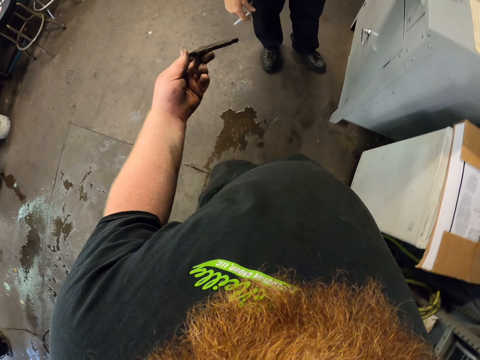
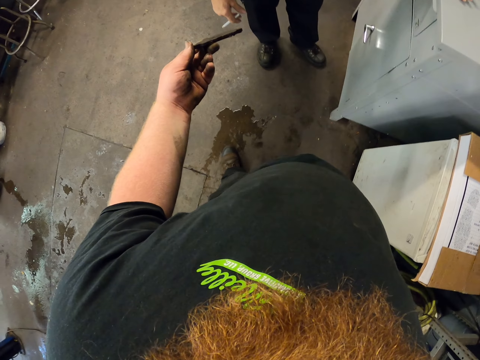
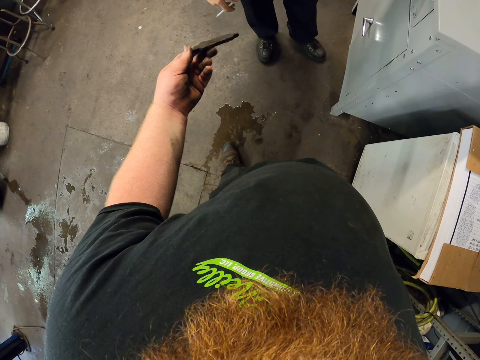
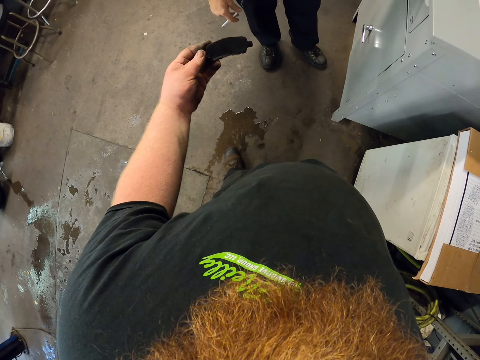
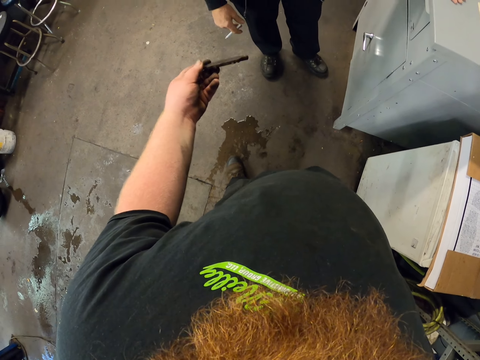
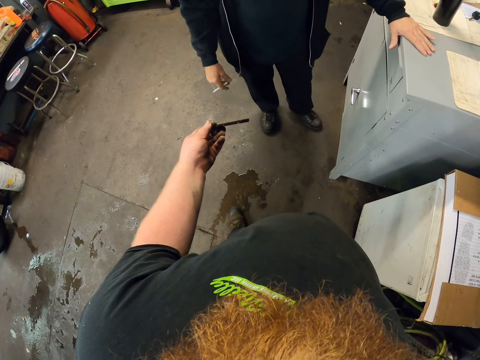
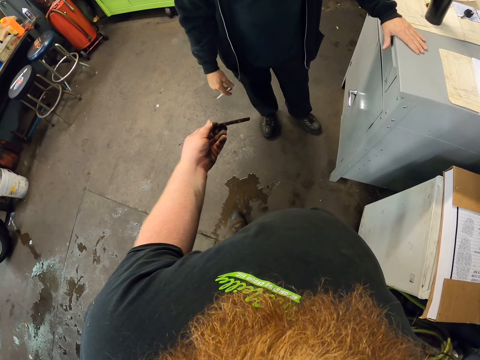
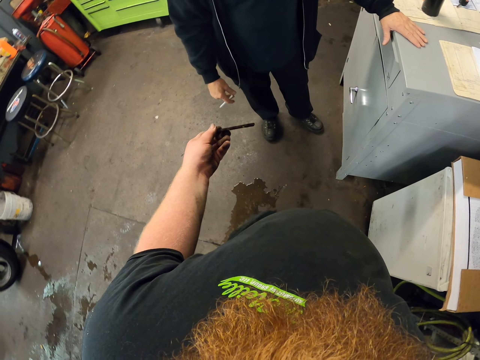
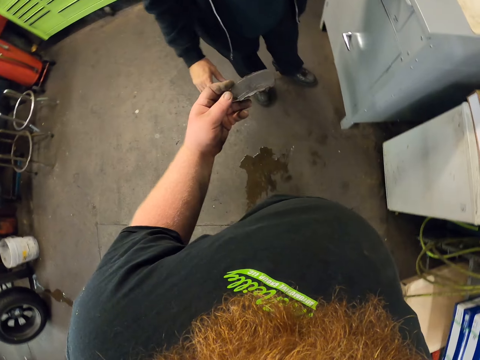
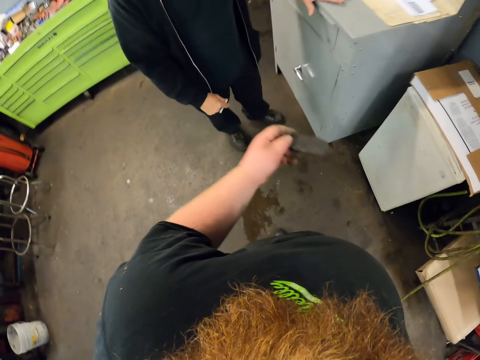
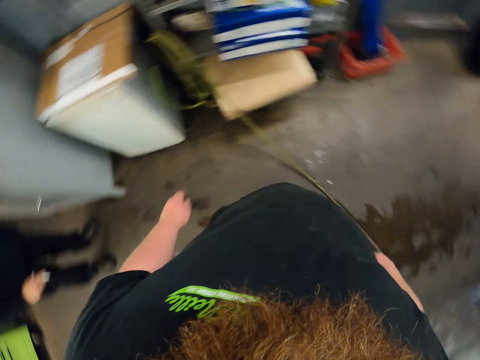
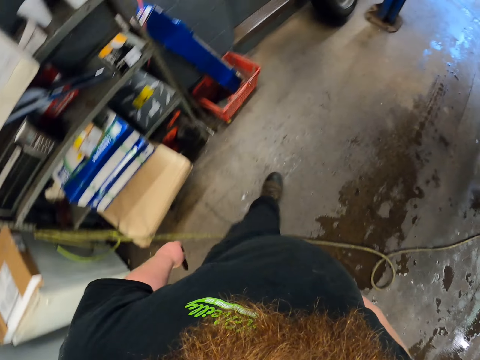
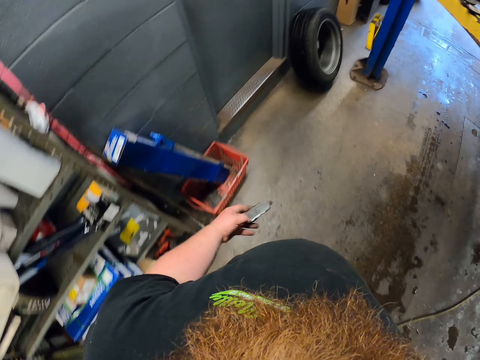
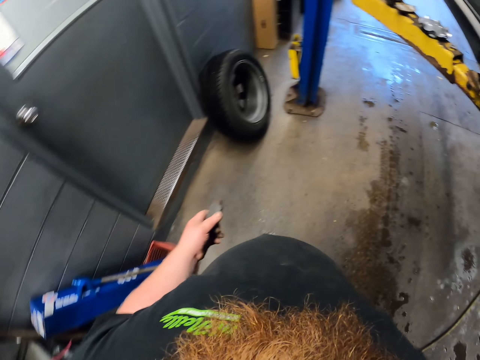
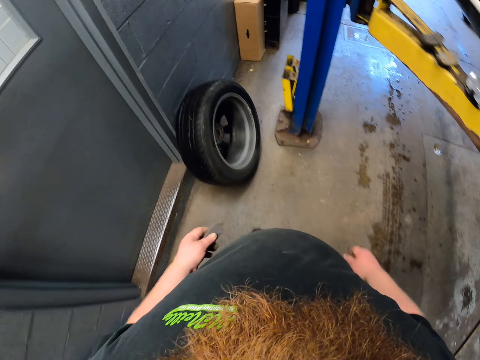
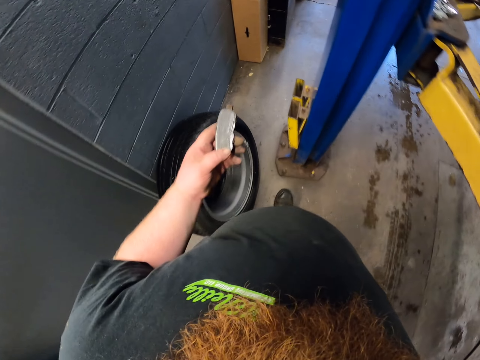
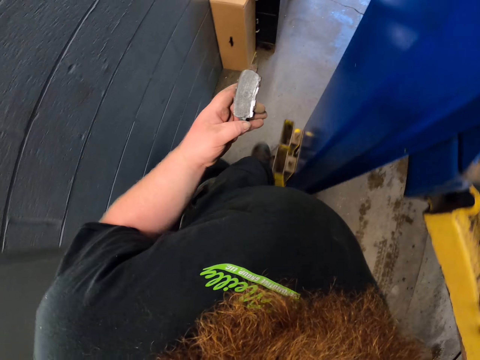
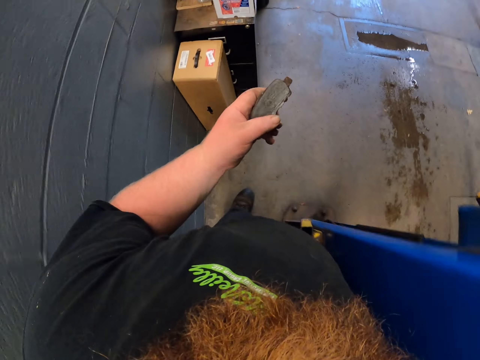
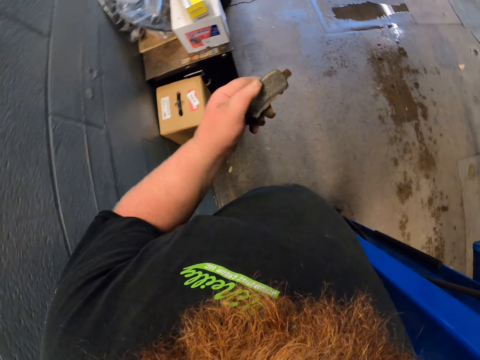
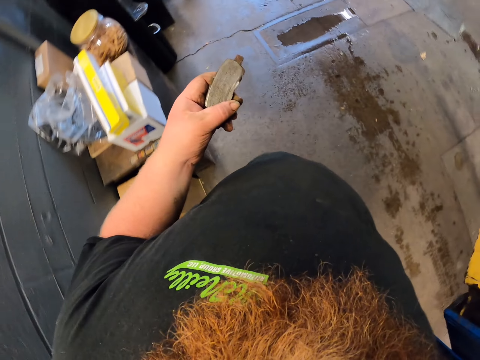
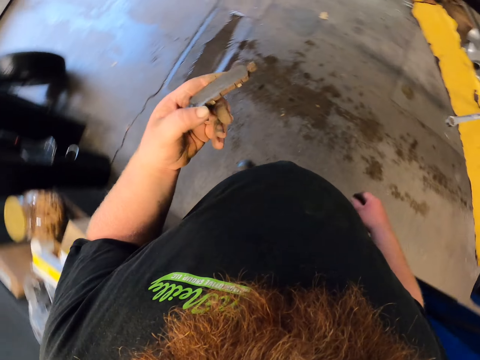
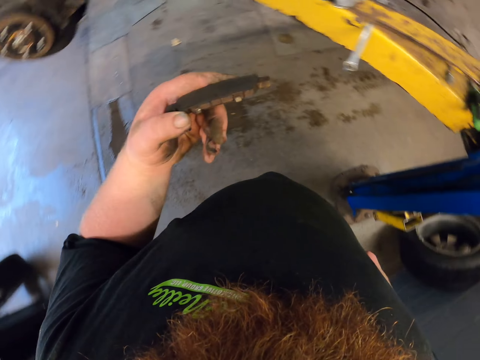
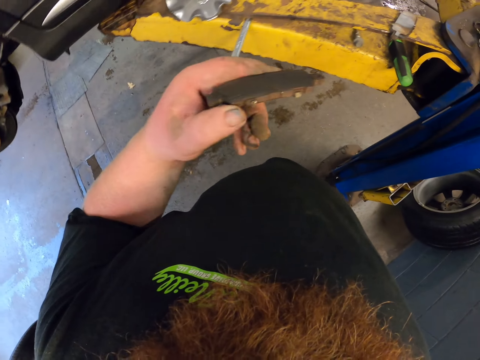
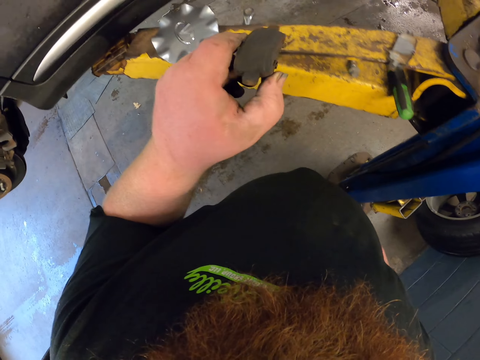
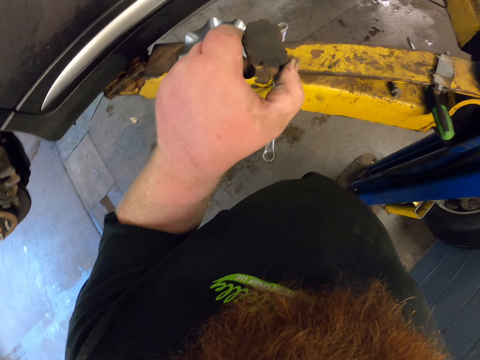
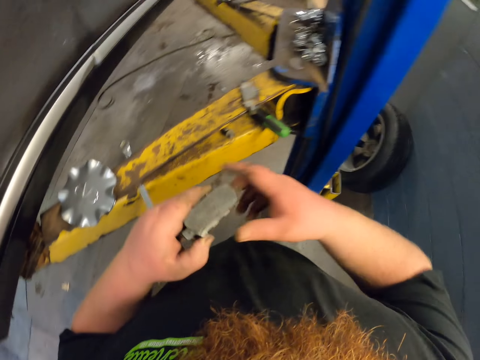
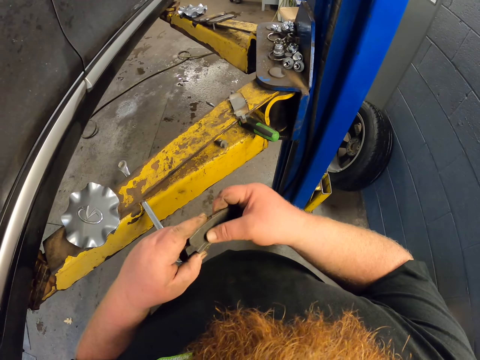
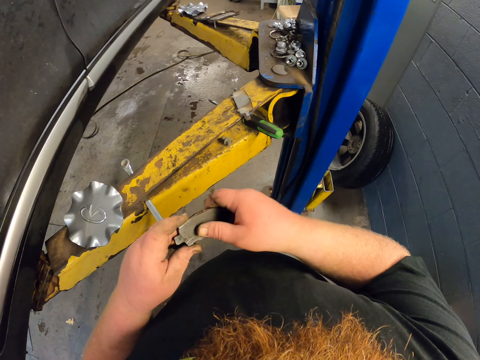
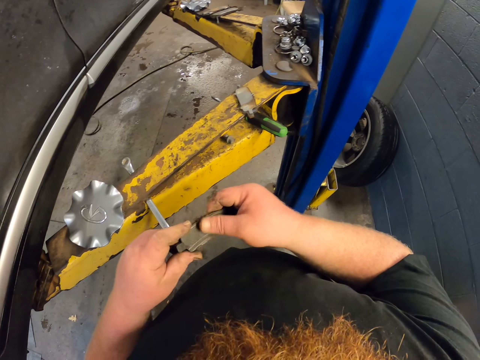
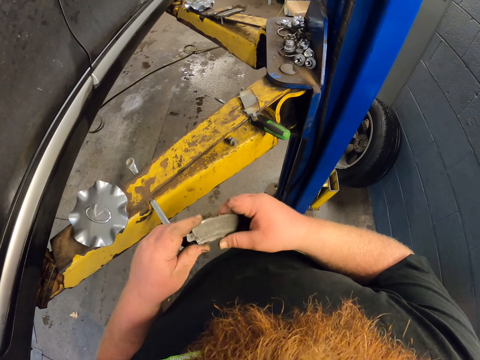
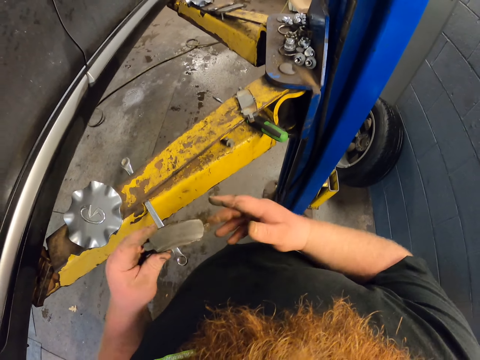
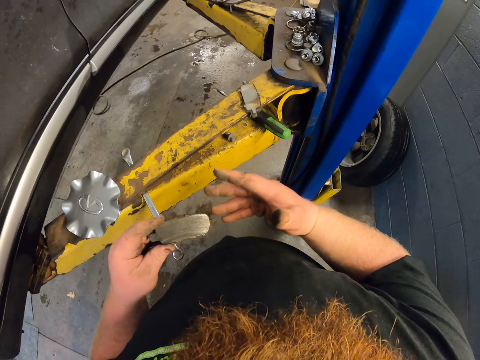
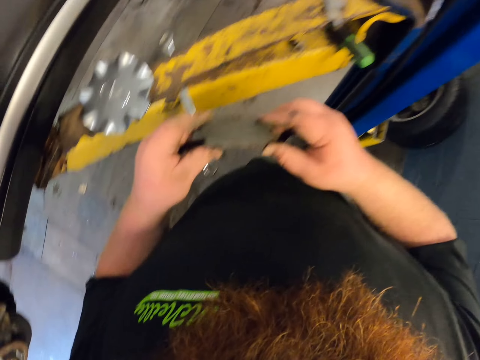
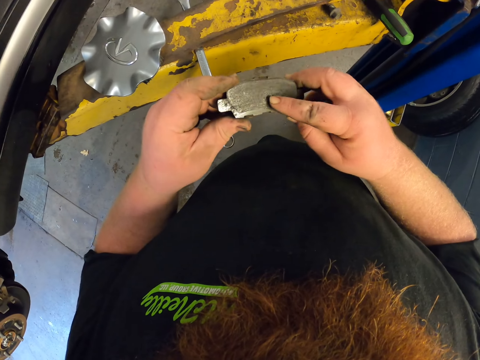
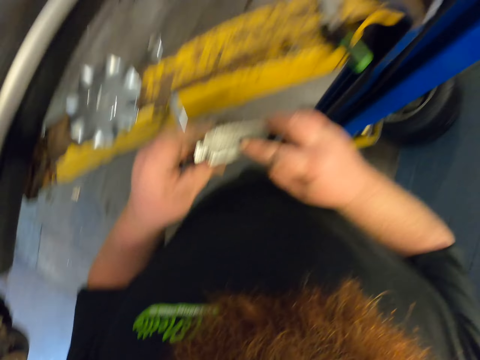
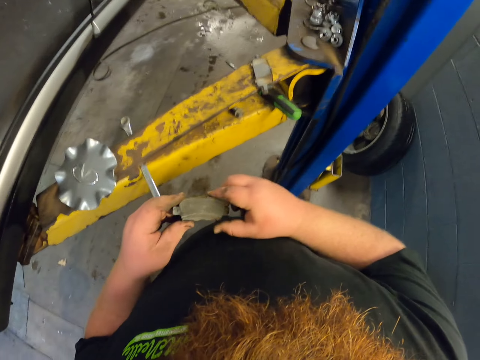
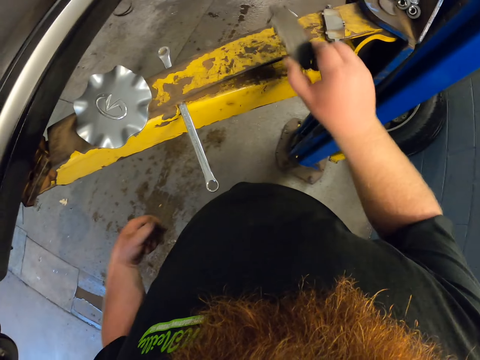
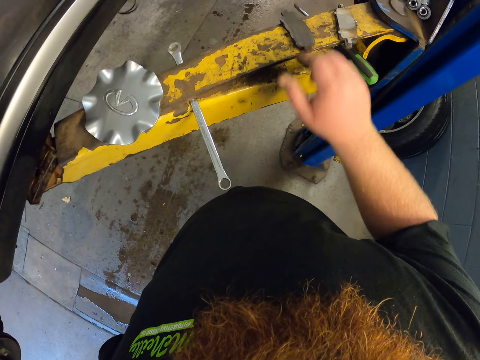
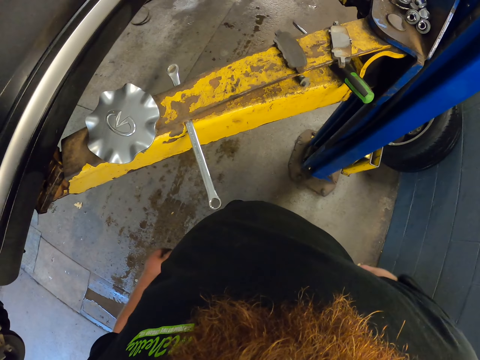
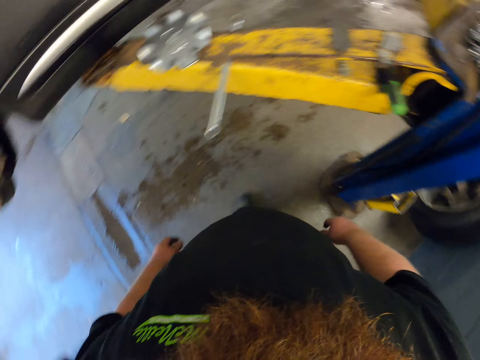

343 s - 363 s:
The camera wearer shows something to a man. He walks around the garage. He wipes something with his hand. He stands. He looks at something. He puts something on the car lift.

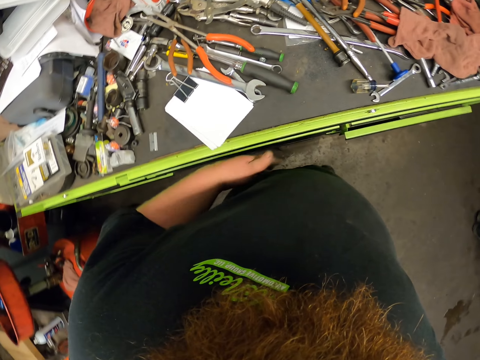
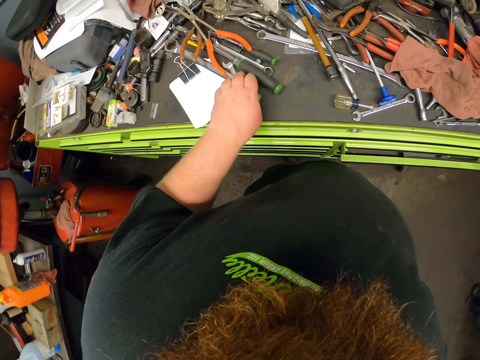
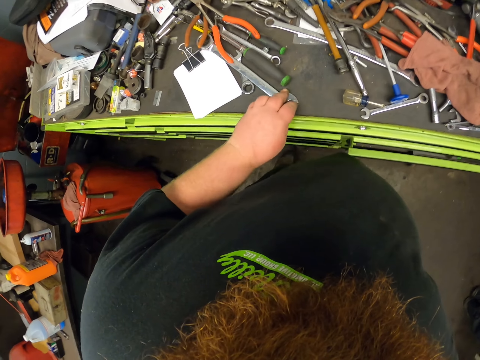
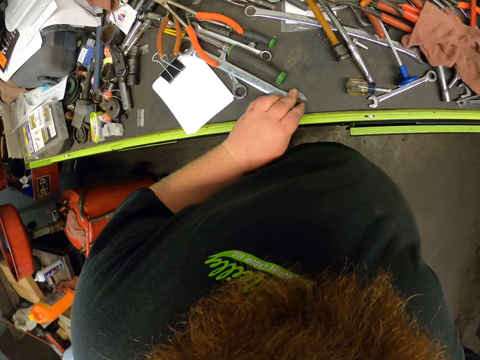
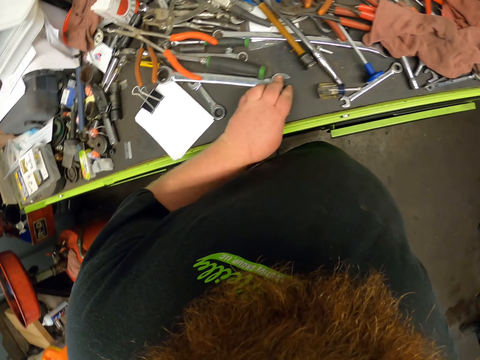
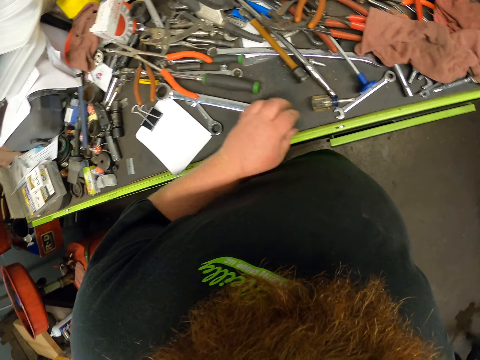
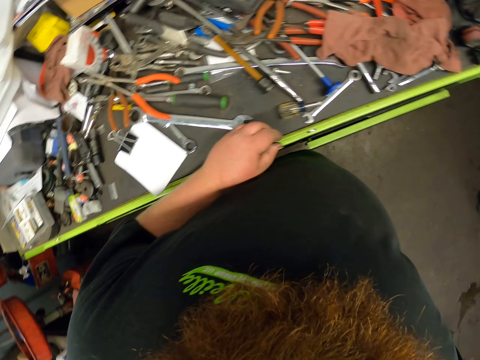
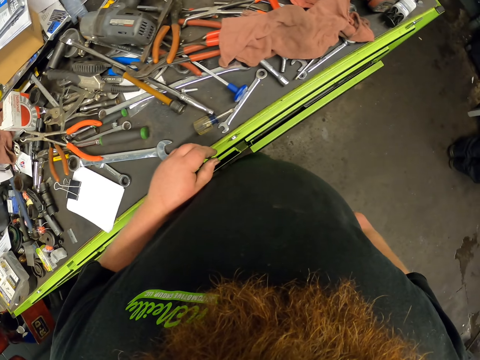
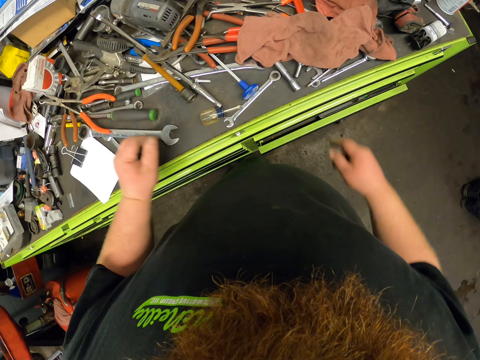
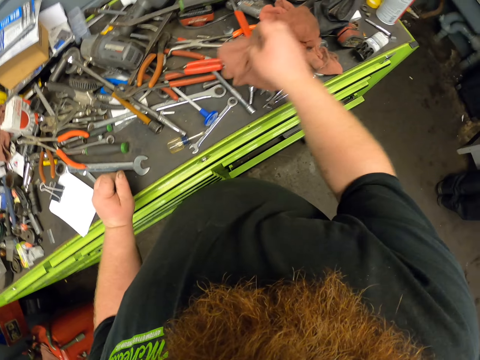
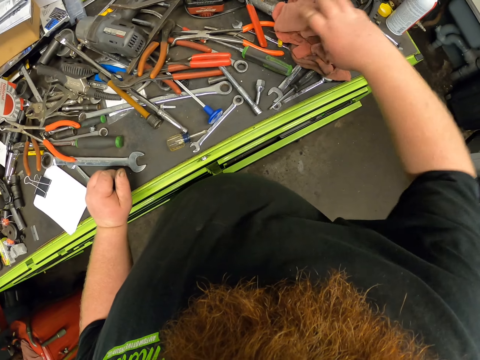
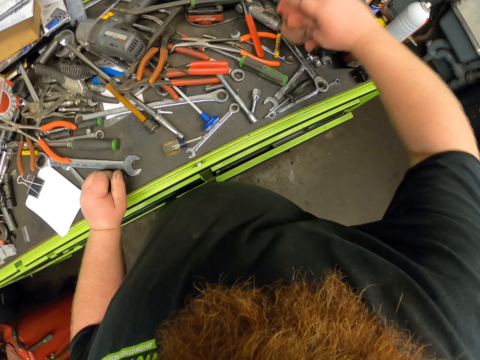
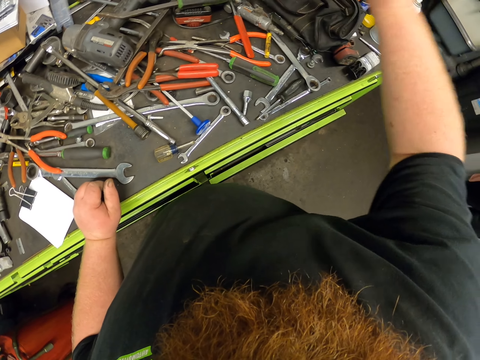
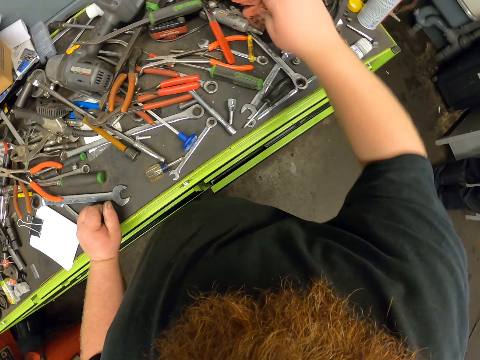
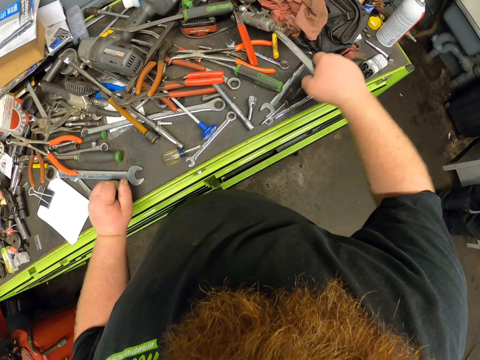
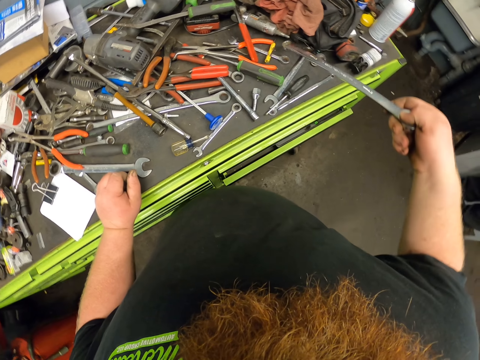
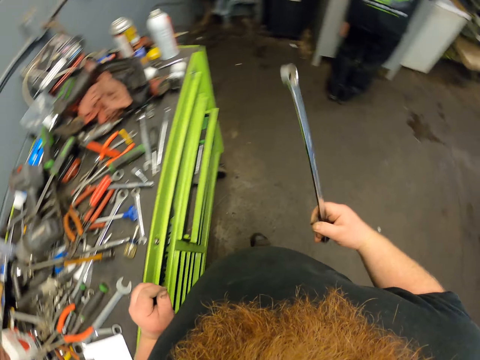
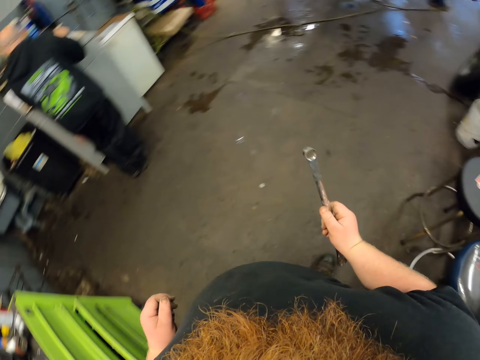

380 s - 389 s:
The camera wearer holds a spanner. They touch a wrench on the table and move the wrench on the table. They move the towel or fabric on the table. They pick the fabric and put the fabric aside. They pick the double ended ring spanner from the table. They walk around the garage.
